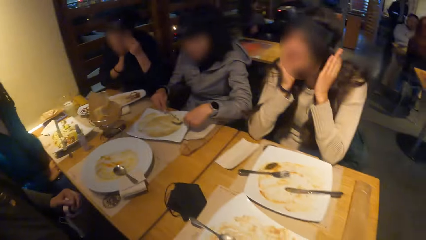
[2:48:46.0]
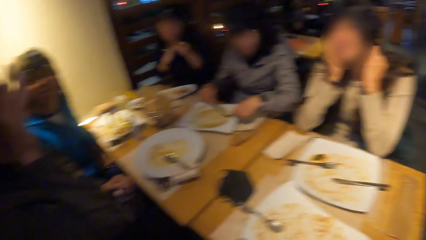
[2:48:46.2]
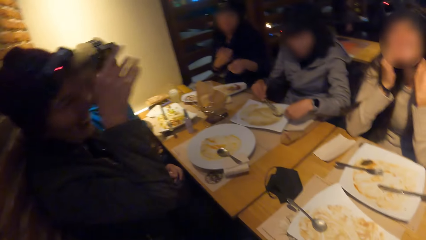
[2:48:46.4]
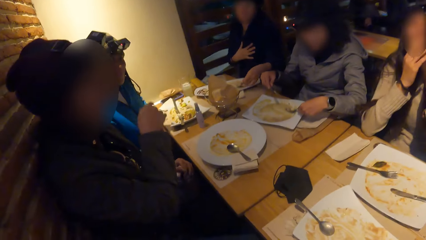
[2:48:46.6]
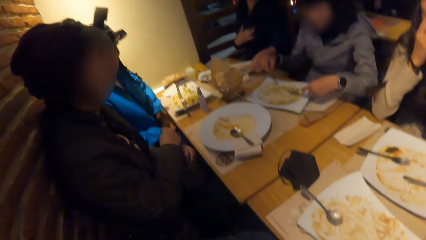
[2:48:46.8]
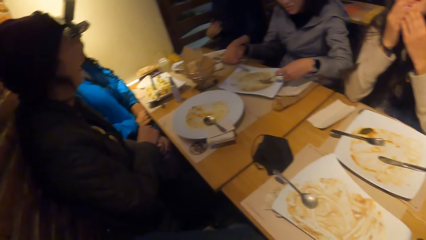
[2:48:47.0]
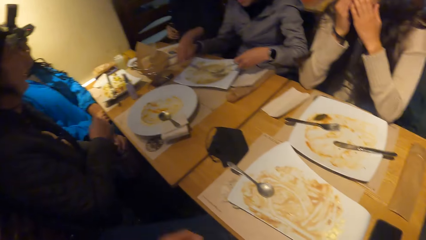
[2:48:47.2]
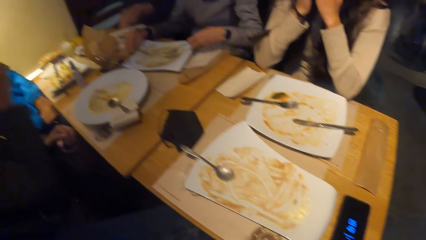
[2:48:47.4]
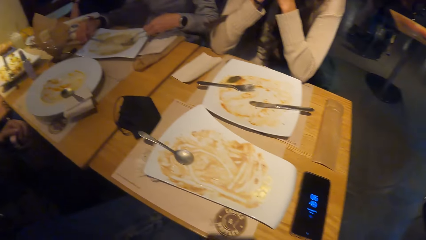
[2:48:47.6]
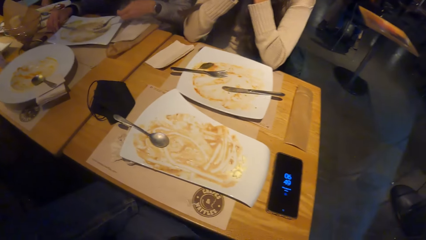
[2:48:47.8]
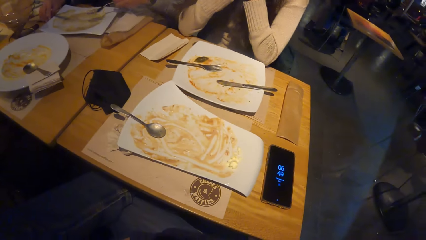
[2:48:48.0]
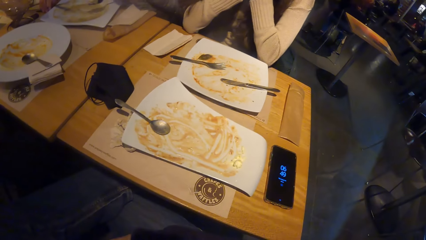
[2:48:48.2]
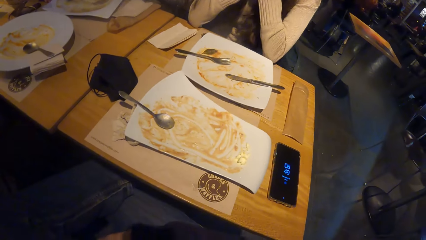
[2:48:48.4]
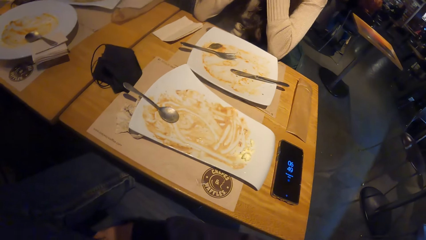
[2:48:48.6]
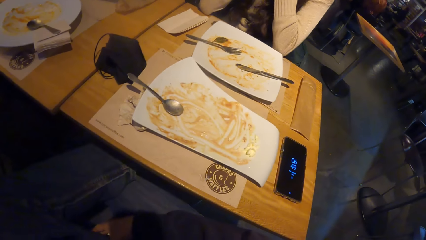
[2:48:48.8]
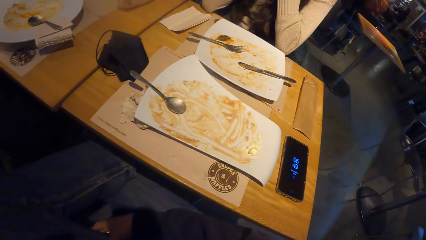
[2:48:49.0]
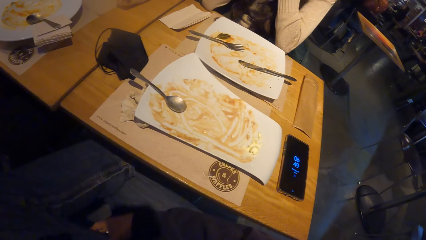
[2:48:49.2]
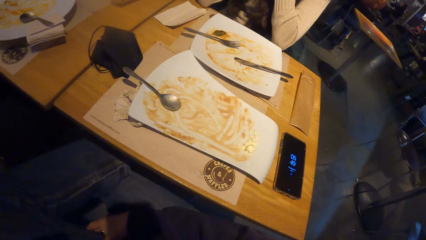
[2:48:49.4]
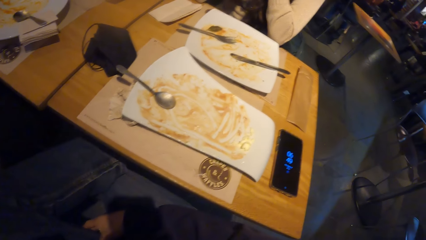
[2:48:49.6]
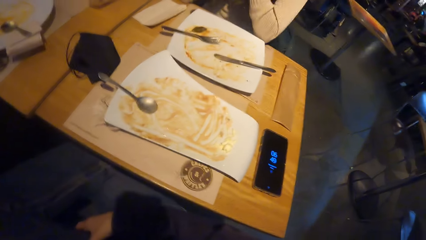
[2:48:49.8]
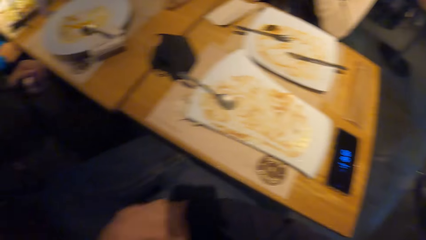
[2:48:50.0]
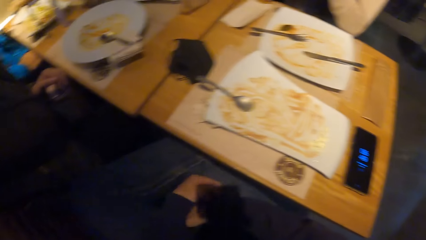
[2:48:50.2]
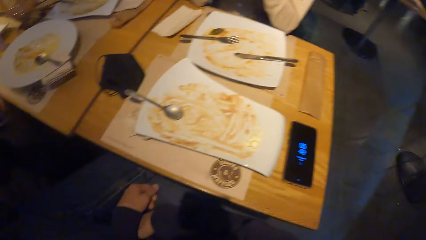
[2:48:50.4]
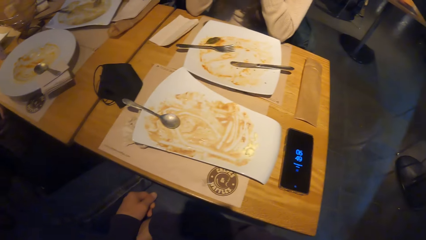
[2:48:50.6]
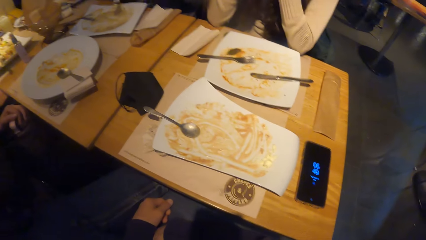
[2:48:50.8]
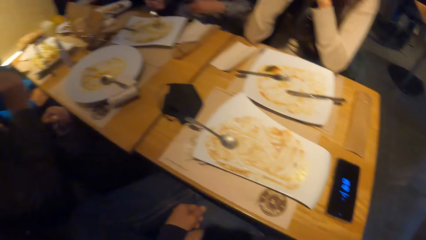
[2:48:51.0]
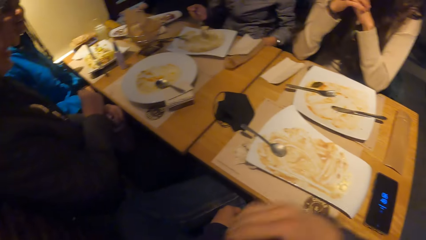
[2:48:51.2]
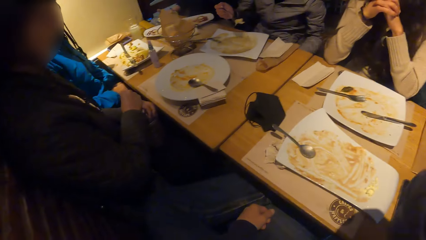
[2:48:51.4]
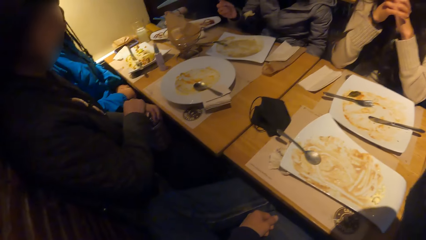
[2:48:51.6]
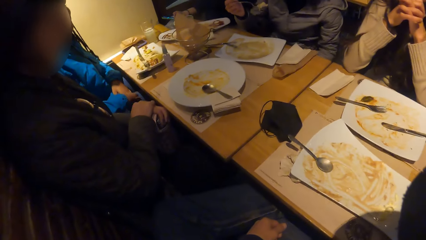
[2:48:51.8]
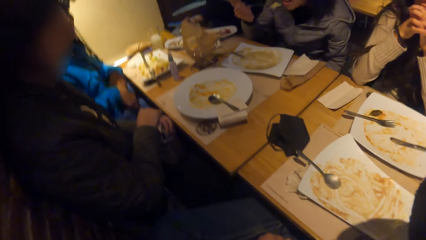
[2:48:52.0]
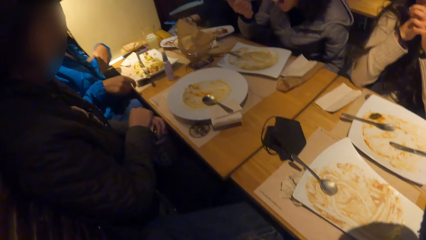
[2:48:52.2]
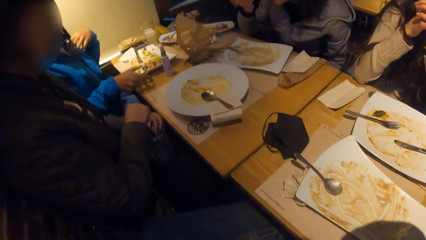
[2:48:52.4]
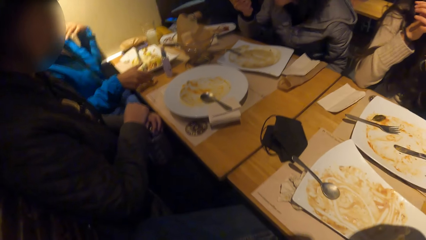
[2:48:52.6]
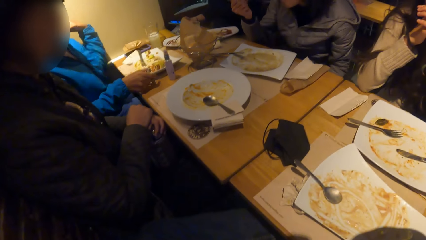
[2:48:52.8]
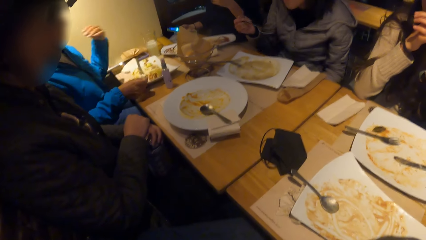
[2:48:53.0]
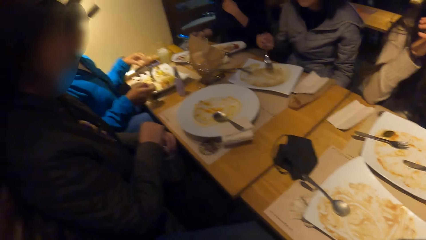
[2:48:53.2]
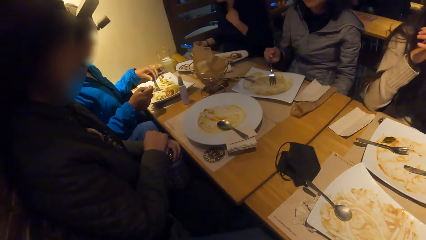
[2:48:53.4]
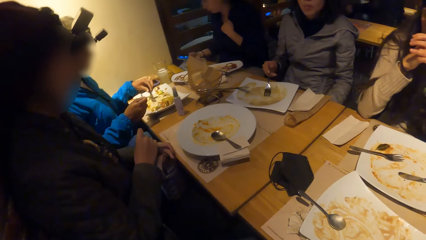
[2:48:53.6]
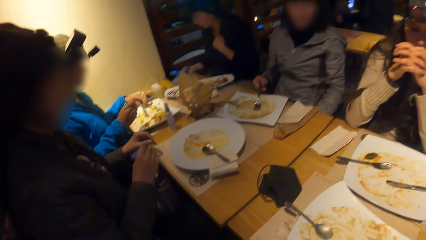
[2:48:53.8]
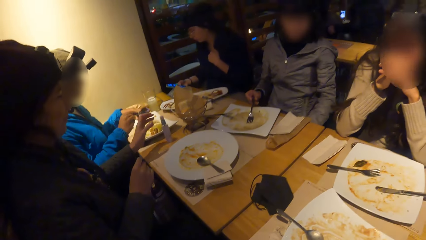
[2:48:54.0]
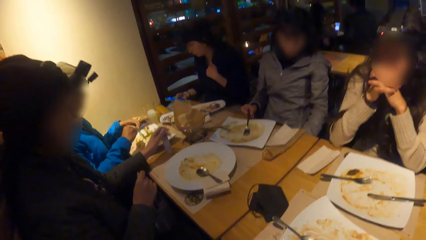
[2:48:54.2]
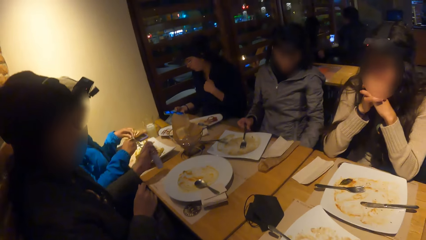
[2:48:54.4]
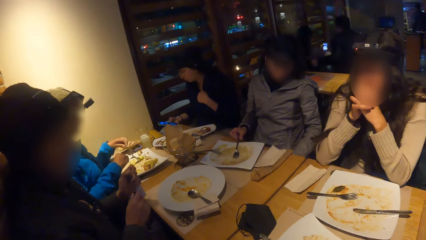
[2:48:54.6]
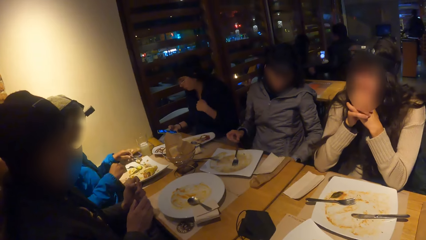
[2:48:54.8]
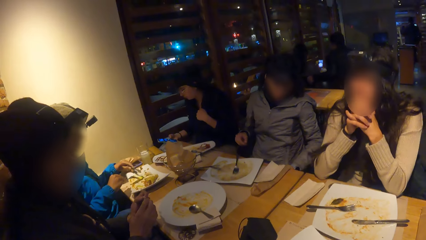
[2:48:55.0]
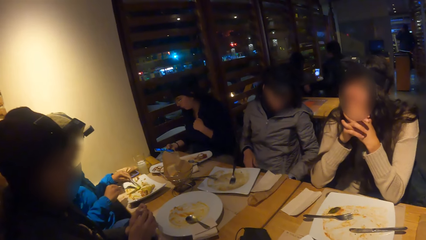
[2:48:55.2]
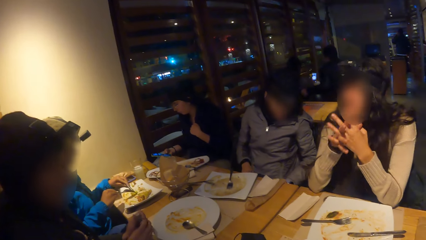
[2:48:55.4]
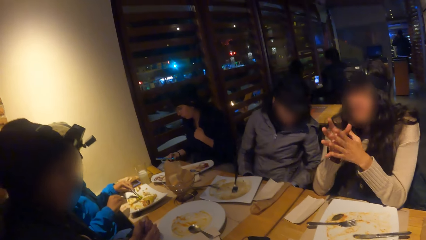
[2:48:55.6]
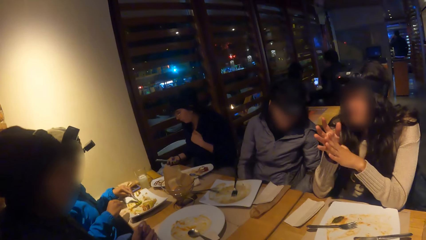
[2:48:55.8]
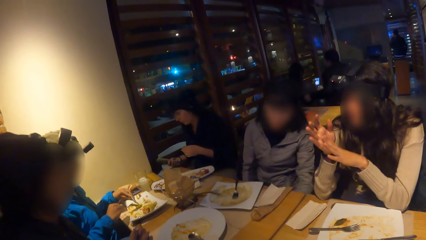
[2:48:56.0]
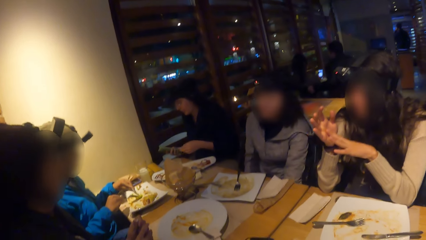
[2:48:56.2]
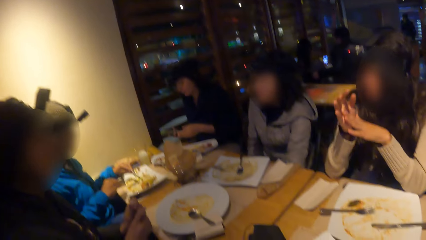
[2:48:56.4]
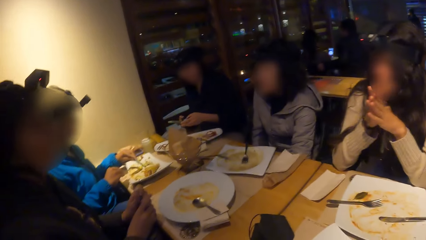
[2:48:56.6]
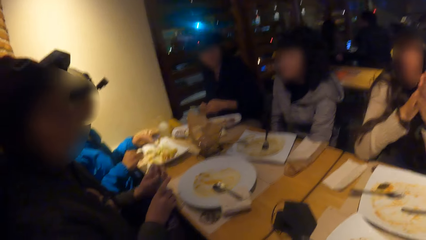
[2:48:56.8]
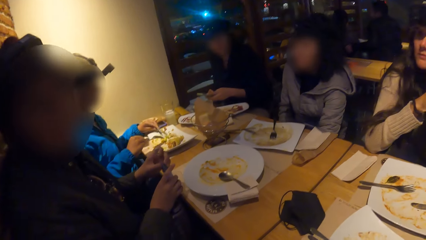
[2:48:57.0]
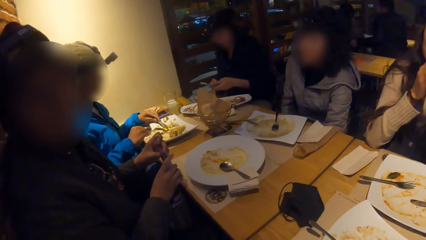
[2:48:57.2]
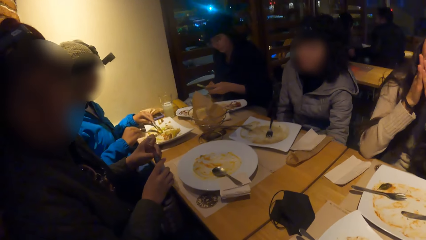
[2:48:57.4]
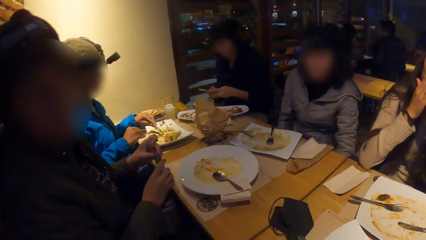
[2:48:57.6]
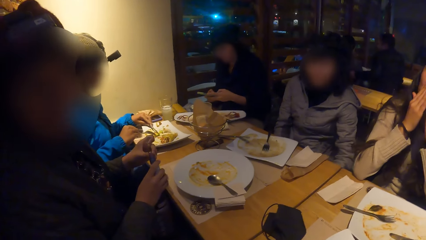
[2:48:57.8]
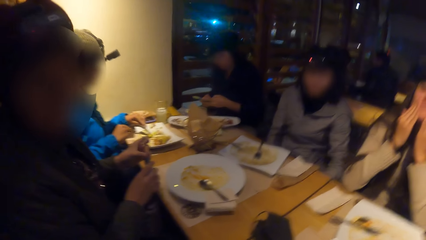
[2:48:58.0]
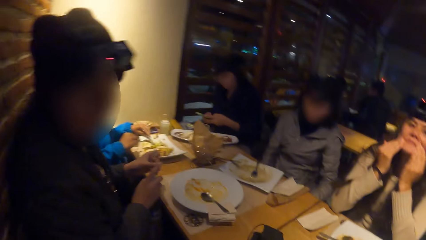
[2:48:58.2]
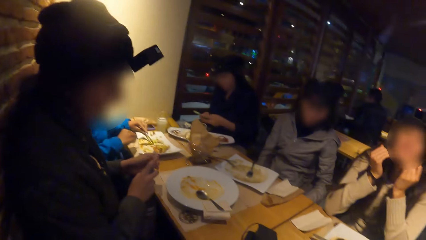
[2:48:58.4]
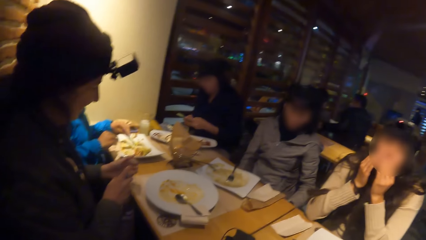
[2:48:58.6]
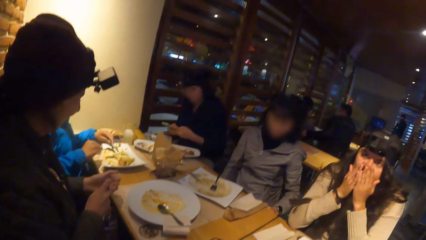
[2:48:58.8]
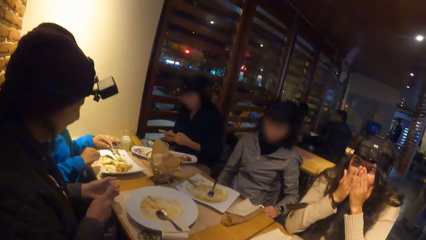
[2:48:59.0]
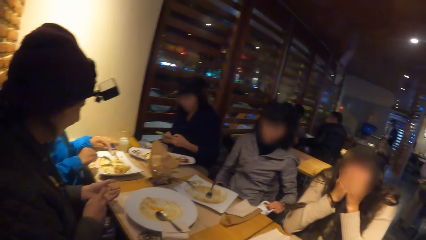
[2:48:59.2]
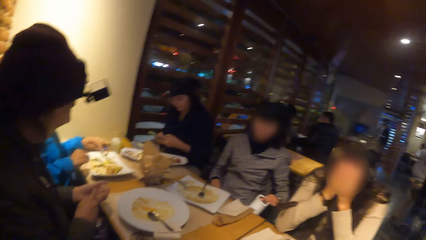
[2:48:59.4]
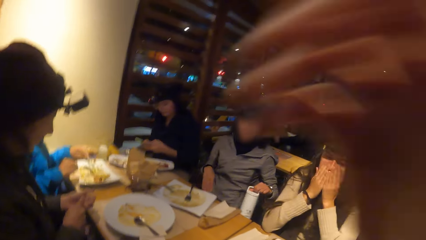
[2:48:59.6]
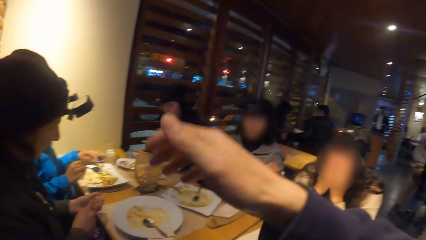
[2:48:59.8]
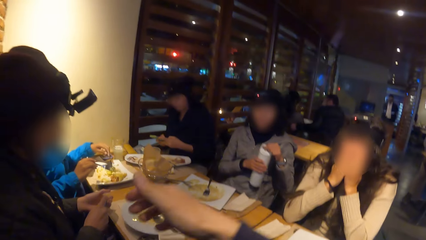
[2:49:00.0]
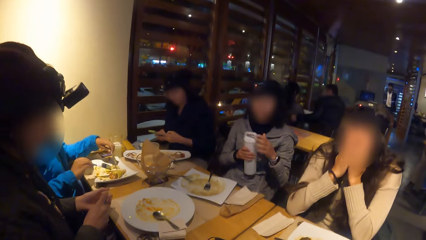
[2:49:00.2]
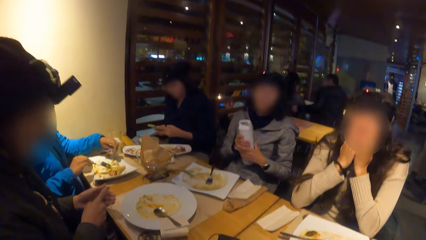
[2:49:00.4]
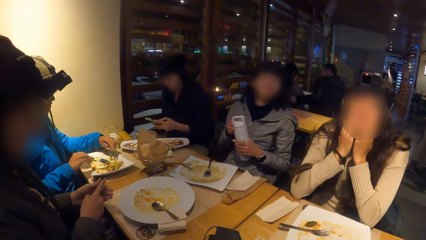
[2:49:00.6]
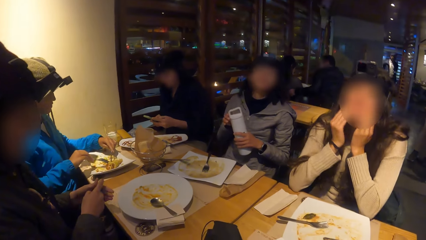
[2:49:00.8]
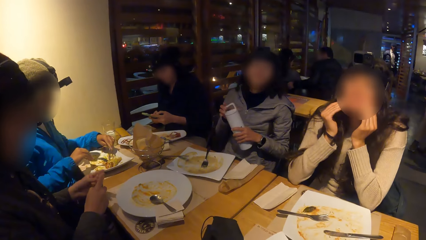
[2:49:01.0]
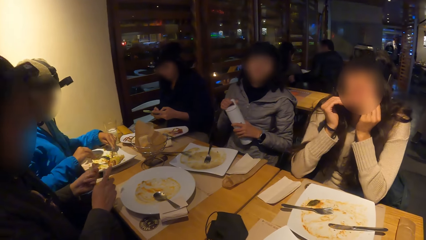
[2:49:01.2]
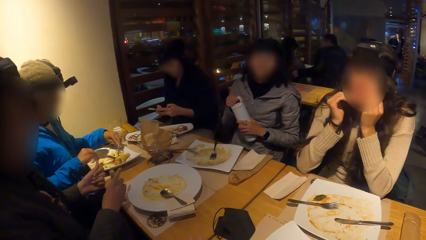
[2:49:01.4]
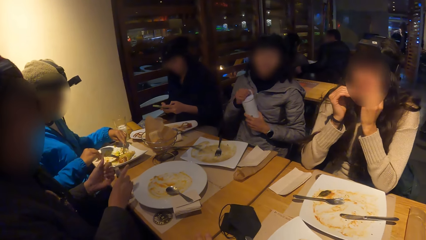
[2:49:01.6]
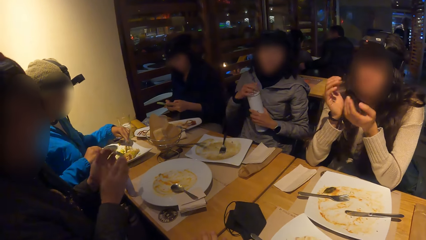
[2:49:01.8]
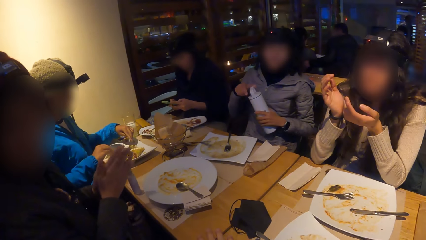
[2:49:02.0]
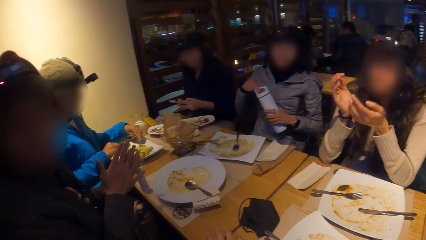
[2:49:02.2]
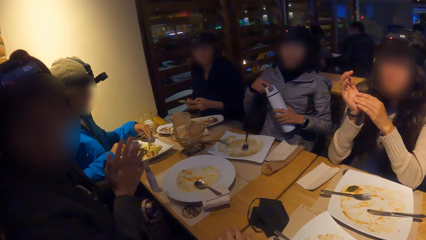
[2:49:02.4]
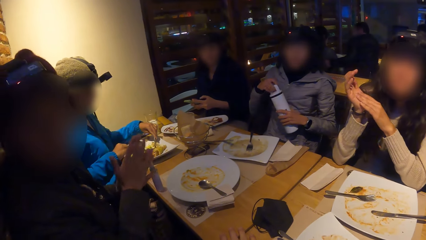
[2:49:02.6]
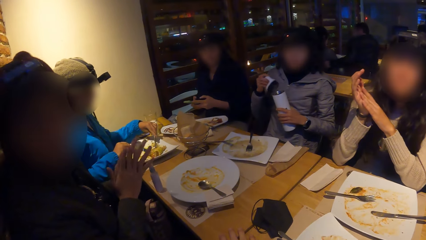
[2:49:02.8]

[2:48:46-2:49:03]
A woman scoops the meal from the plate with the fork in her left hand. She scoops the meal from the plate with the knife in her right hand. Another woman touches her hair with both hands. The camera wearer touches her head with her right hand. A third woman picks up the fork on the plate on the table with her right hand. The first woman picks up a white bottle from her lap with her left hand. The camera wearer moves his hand. The first woman opens the bottle with her right hand. The camera wearer stares around.
